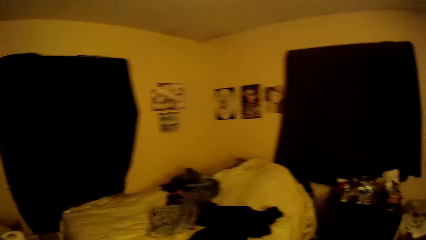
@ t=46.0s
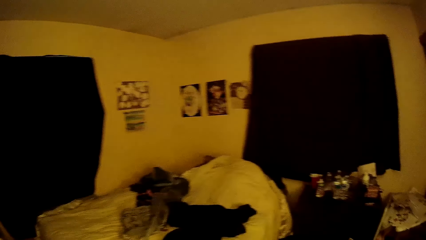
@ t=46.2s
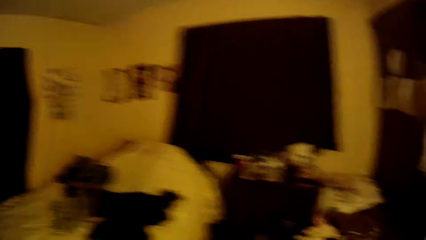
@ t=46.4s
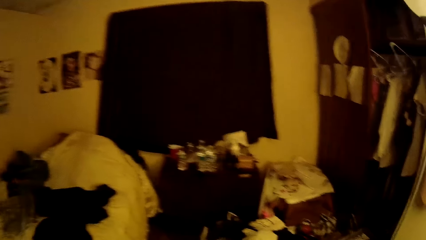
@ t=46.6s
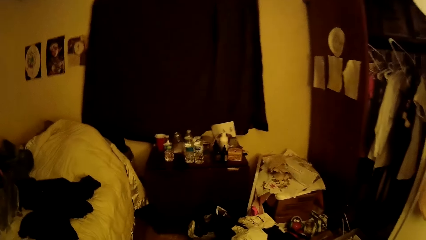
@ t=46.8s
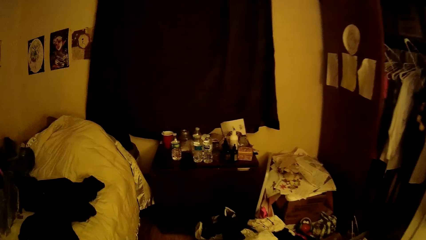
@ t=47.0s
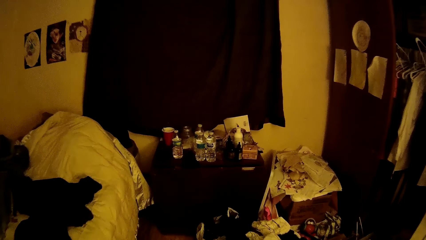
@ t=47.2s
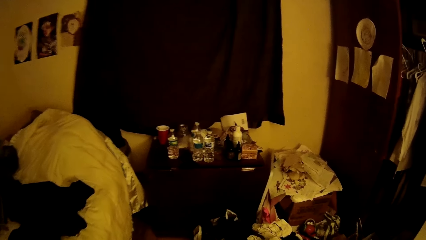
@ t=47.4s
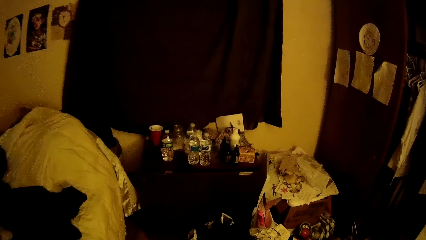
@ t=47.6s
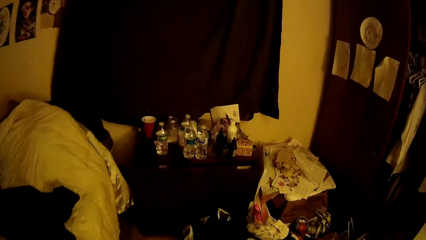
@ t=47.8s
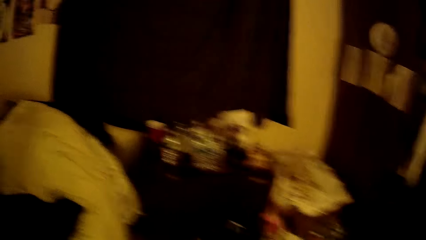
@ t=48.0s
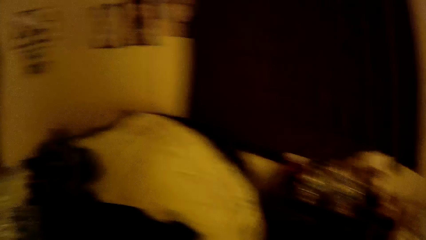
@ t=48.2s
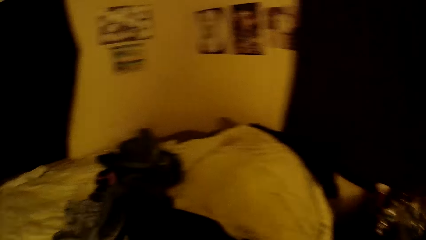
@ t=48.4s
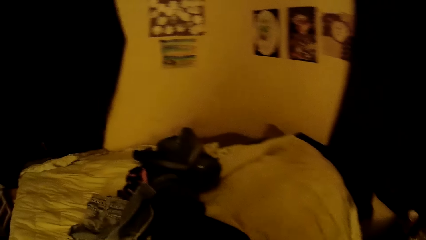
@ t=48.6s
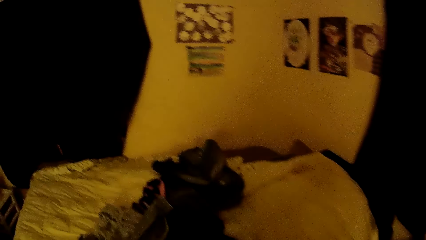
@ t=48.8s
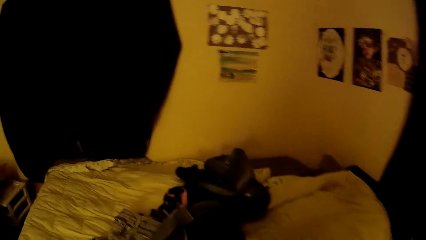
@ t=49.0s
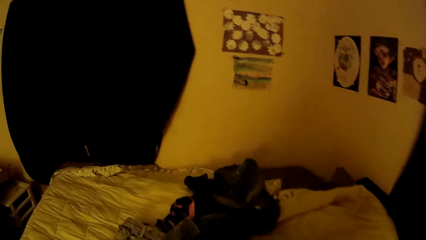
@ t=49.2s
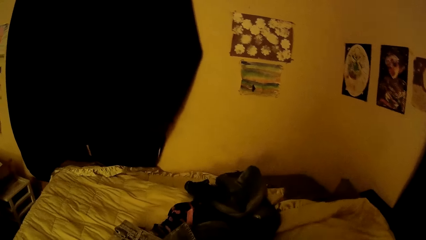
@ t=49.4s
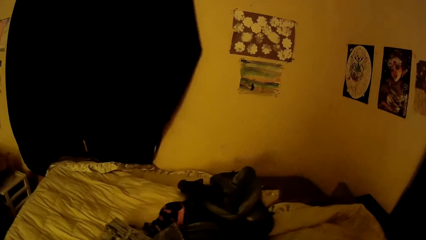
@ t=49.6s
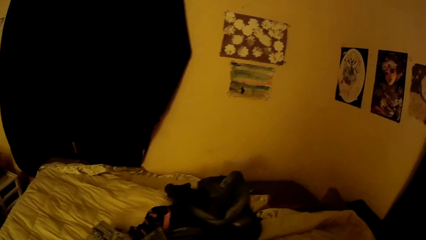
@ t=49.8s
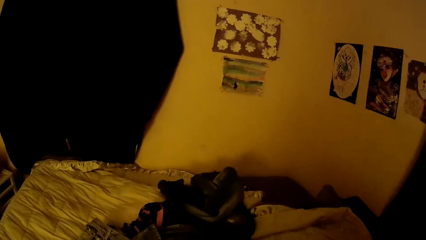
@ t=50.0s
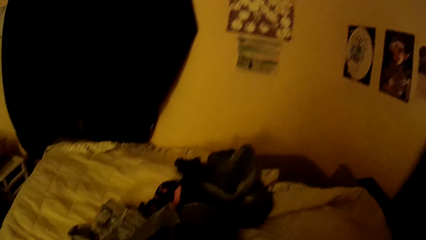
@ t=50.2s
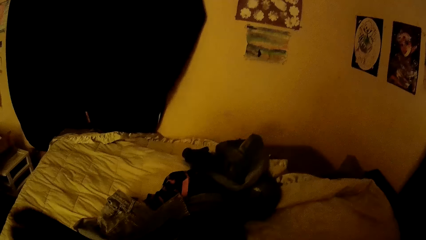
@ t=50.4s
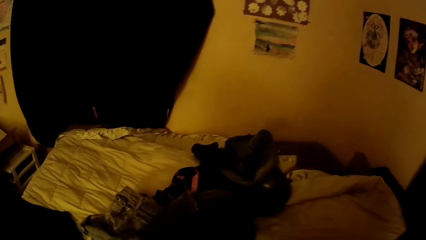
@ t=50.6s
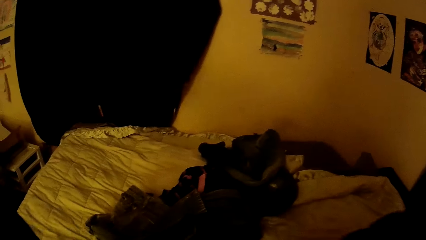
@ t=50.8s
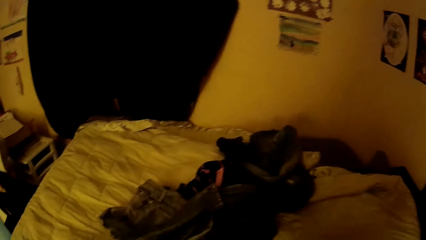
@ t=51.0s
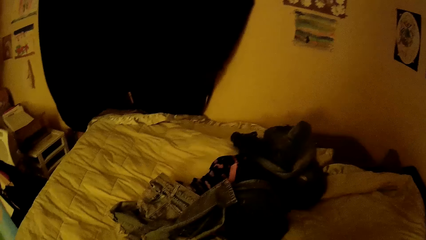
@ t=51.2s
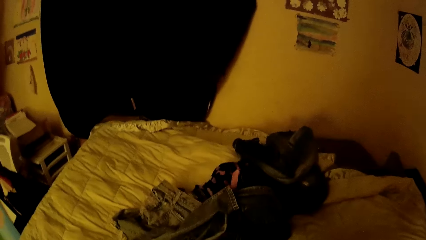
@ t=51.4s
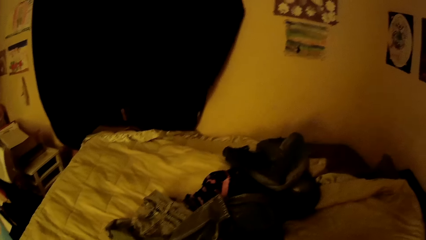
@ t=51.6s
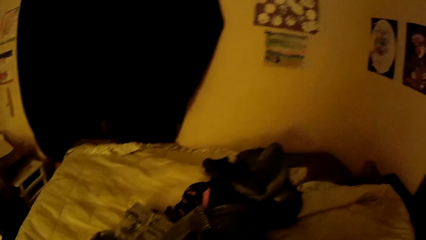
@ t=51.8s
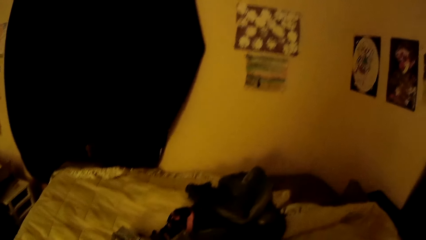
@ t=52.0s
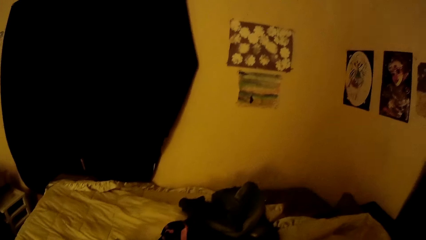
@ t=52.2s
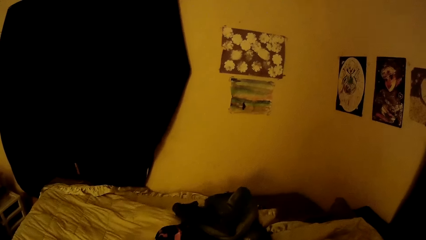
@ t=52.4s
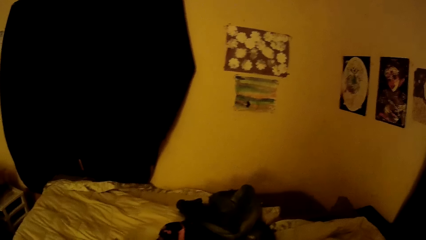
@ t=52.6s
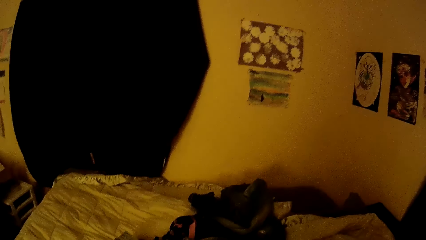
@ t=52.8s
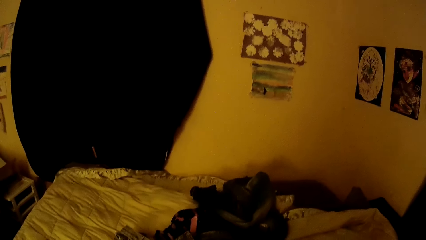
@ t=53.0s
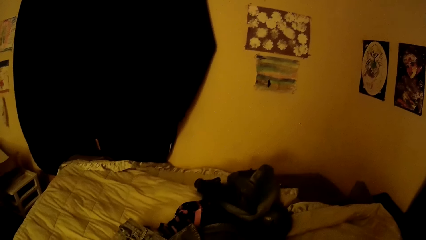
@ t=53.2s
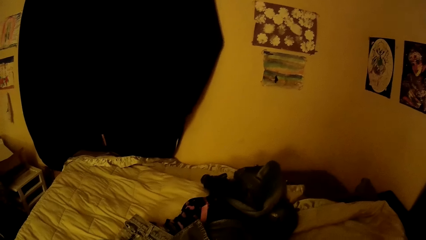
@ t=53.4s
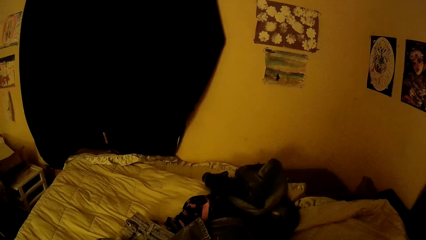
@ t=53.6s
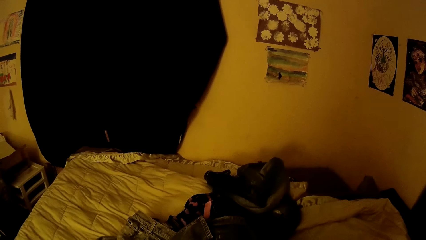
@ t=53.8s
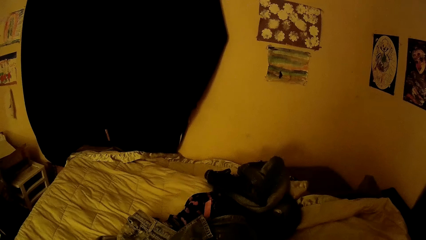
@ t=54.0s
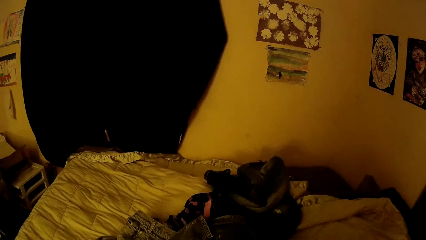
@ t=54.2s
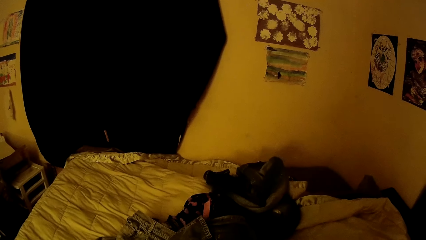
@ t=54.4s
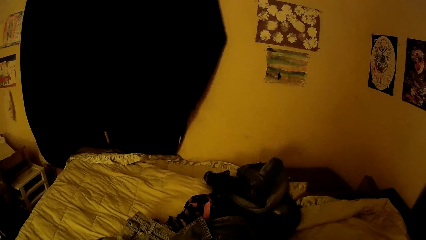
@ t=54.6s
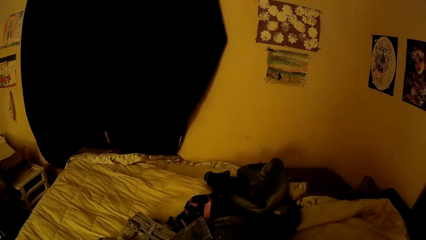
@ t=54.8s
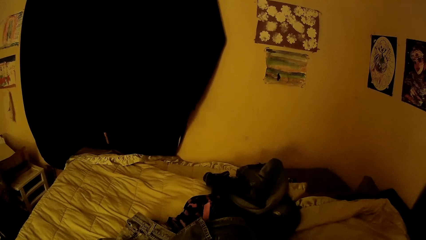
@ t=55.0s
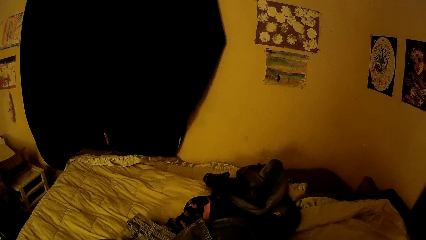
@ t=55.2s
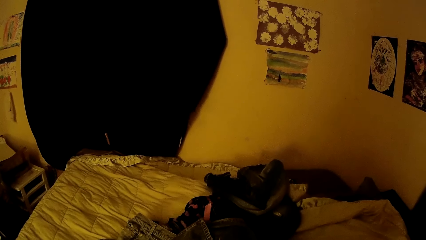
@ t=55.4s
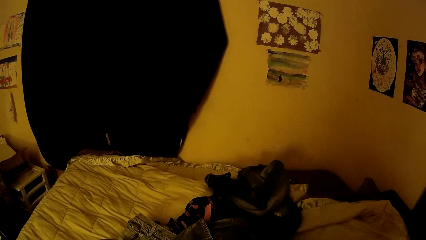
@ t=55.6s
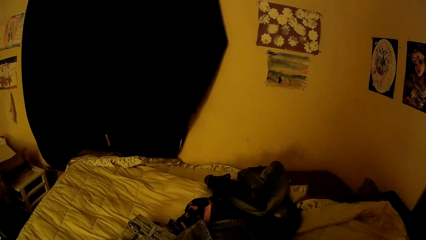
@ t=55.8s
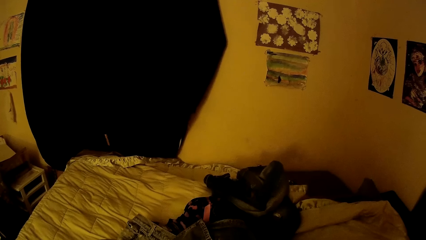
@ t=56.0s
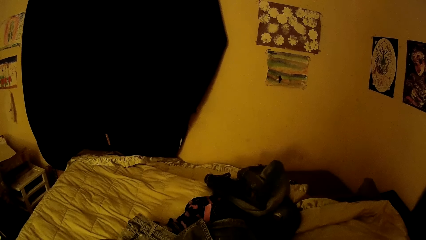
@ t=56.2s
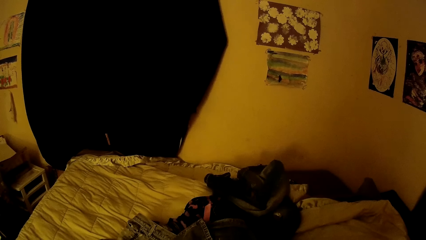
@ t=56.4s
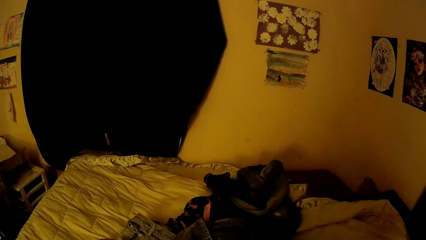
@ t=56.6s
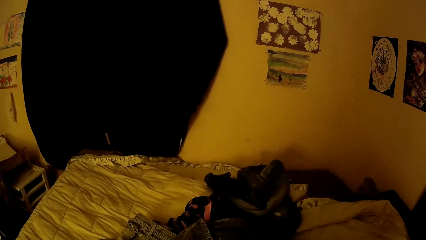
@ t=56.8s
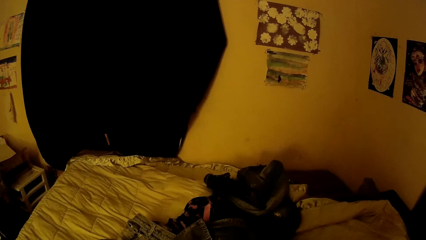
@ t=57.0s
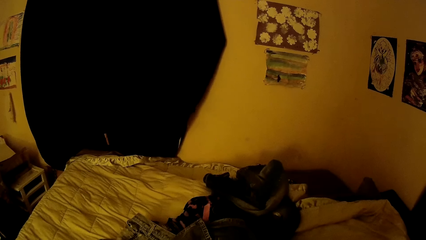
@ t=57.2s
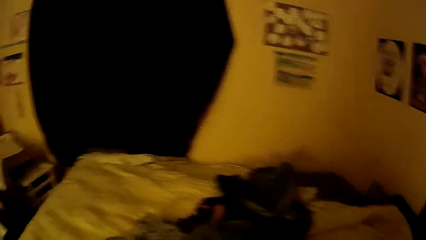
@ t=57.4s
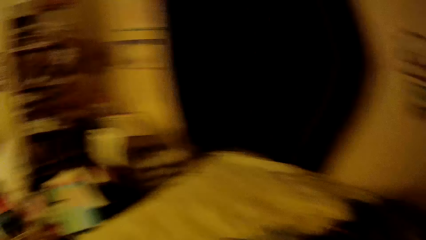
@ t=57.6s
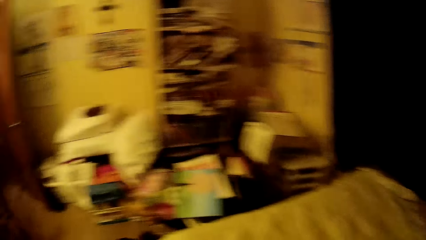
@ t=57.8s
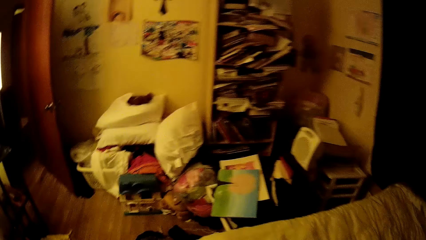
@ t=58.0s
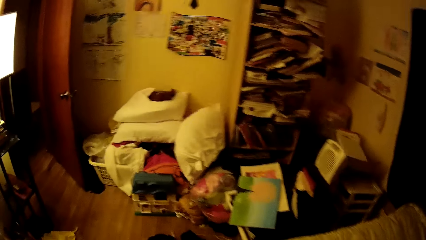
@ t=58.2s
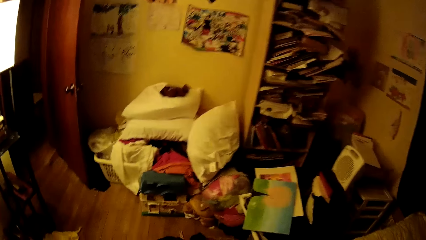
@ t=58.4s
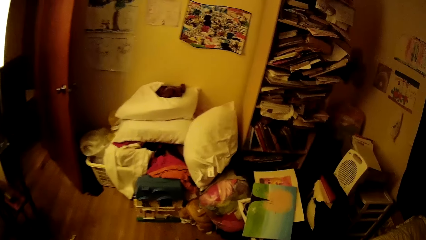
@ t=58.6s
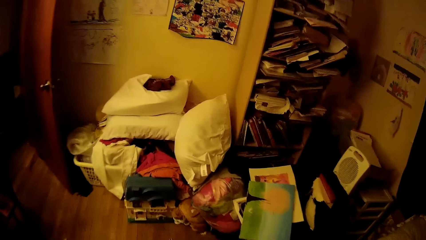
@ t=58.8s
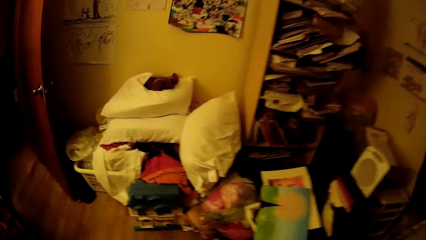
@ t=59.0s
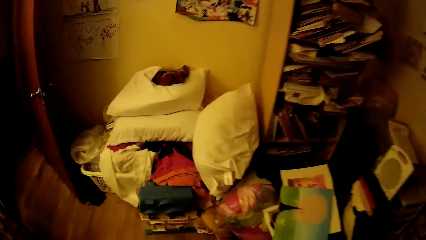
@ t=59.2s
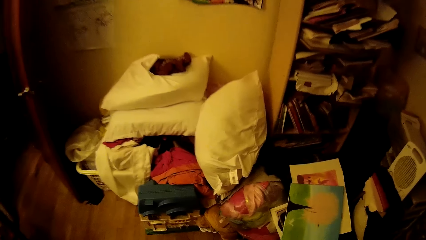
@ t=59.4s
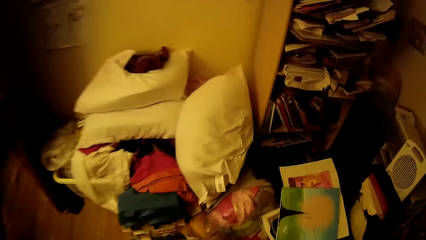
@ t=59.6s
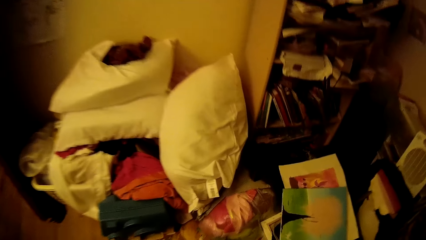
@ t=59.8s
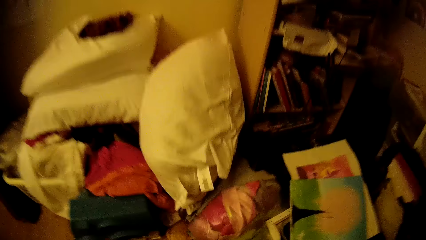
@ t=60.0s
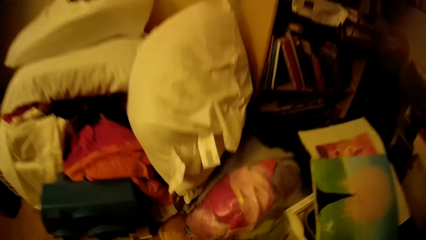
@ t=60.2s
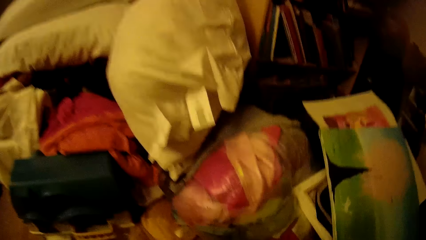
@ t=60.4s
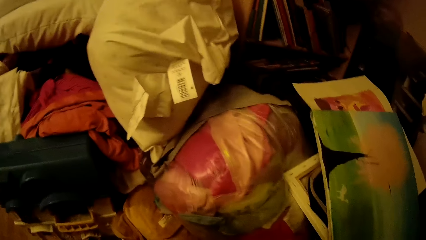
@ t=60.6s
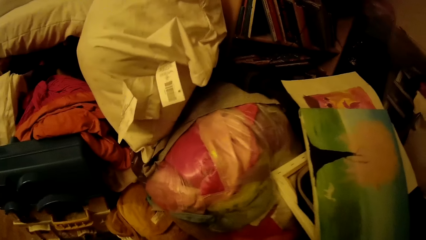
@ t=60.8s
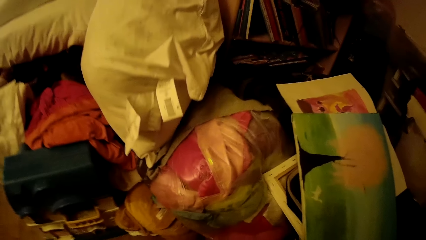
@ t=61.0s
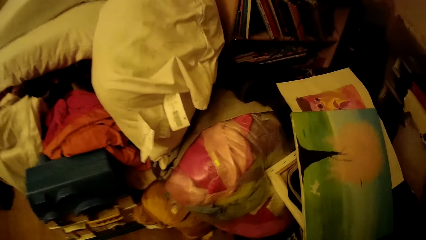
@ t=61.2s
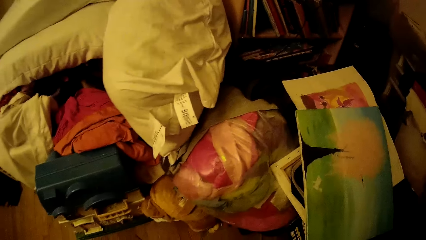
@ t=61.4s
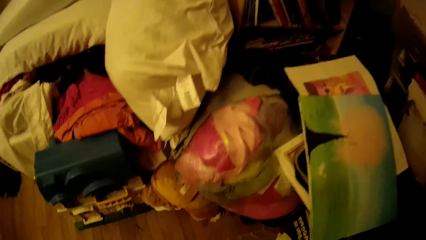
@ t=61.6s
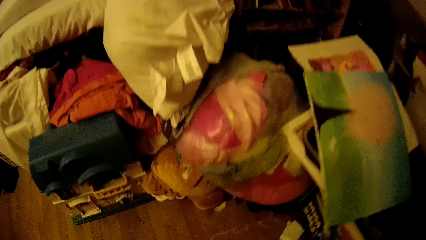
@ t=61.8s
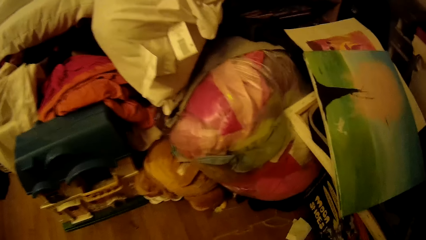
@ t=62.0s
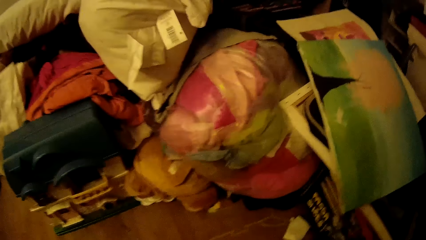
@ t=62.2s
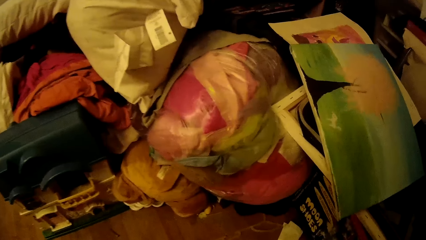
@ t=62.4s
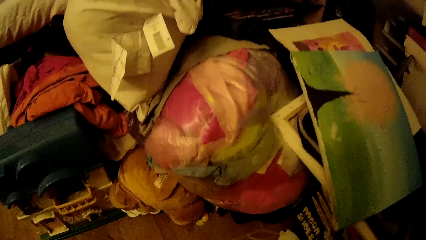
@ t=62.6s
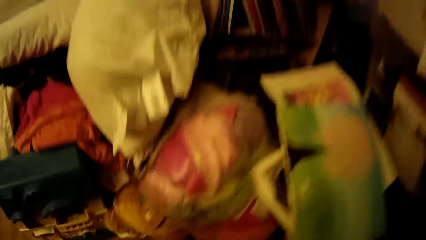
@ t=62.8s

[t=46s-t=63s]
The camera wearer walks to a bed. They hold a towel. They take the cloth from the bed. They look around. They walk towards a heap of something and pillows.
